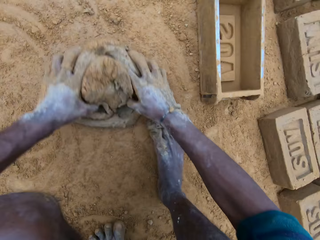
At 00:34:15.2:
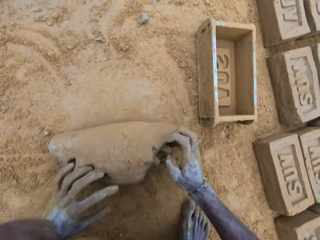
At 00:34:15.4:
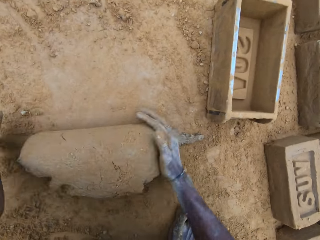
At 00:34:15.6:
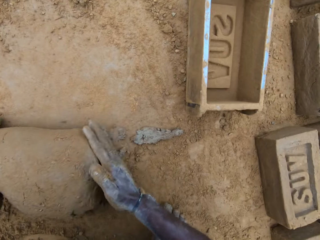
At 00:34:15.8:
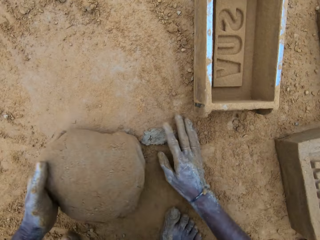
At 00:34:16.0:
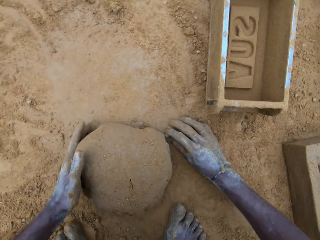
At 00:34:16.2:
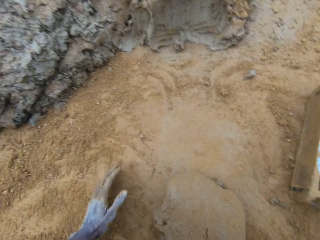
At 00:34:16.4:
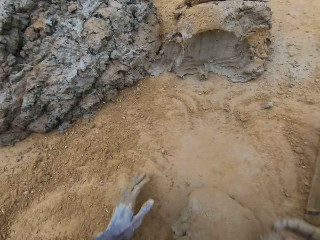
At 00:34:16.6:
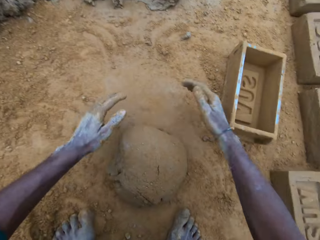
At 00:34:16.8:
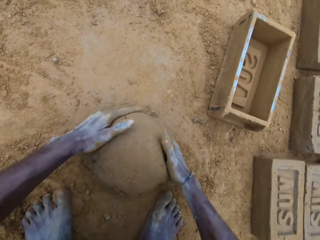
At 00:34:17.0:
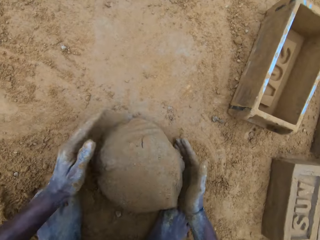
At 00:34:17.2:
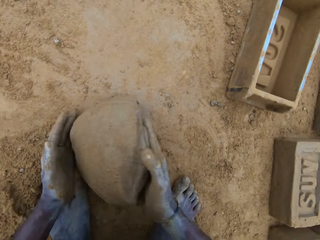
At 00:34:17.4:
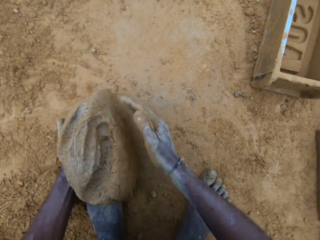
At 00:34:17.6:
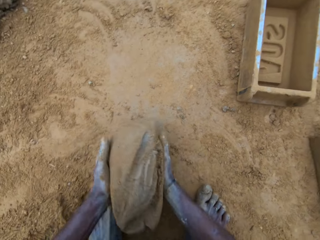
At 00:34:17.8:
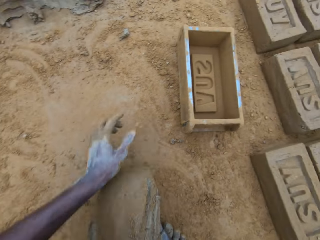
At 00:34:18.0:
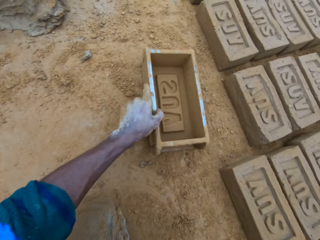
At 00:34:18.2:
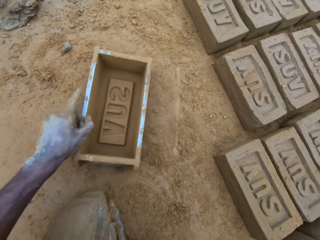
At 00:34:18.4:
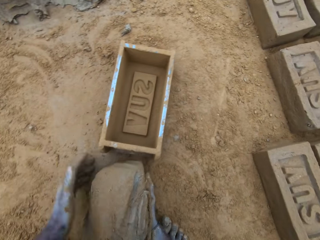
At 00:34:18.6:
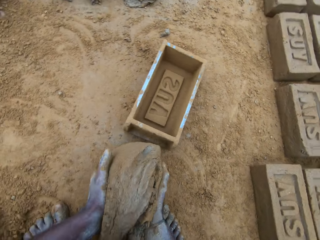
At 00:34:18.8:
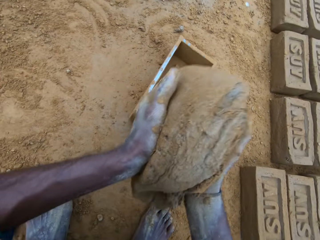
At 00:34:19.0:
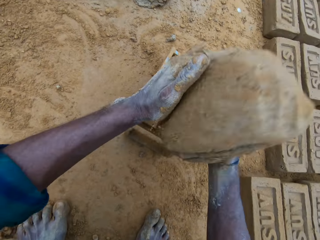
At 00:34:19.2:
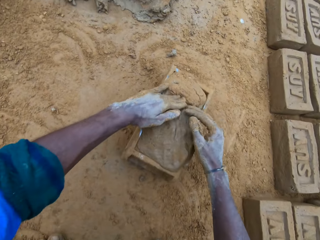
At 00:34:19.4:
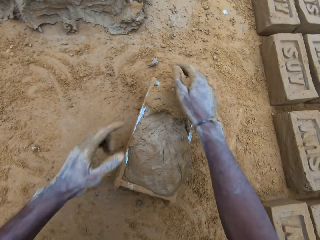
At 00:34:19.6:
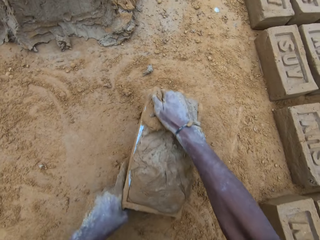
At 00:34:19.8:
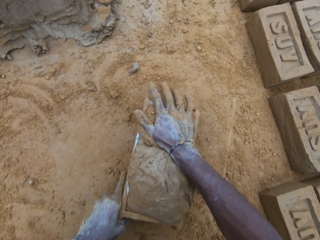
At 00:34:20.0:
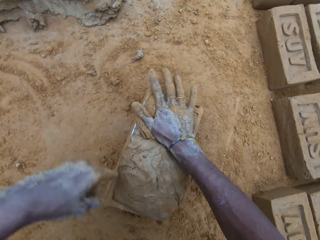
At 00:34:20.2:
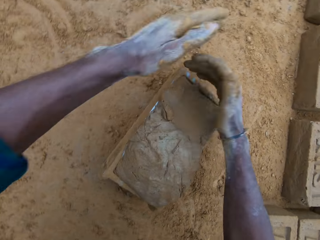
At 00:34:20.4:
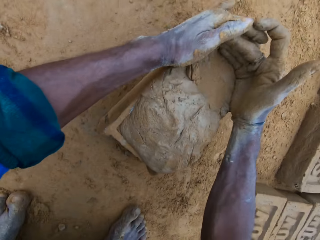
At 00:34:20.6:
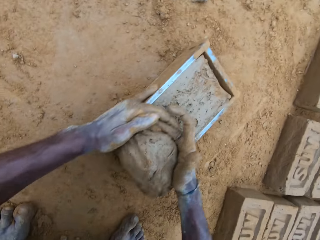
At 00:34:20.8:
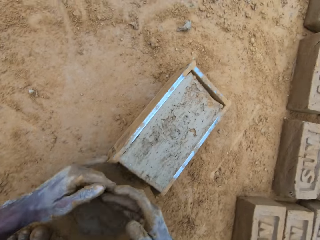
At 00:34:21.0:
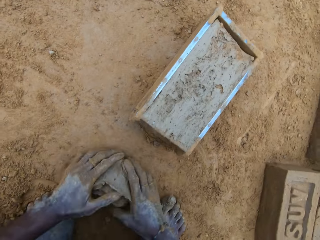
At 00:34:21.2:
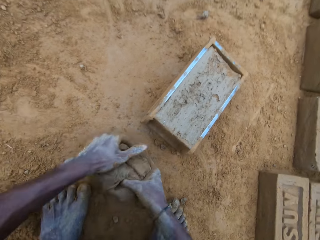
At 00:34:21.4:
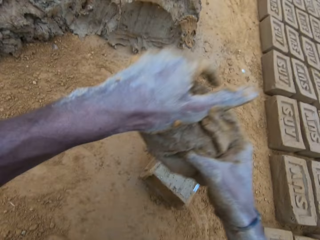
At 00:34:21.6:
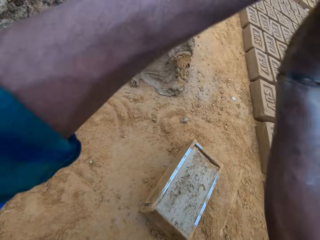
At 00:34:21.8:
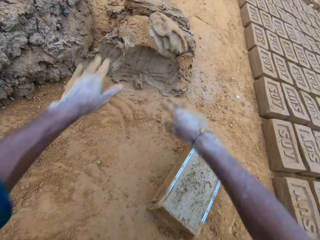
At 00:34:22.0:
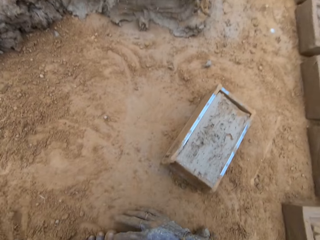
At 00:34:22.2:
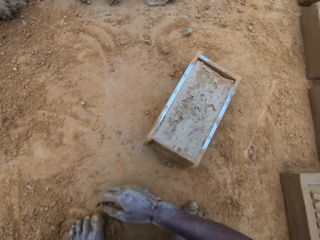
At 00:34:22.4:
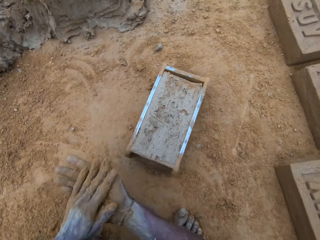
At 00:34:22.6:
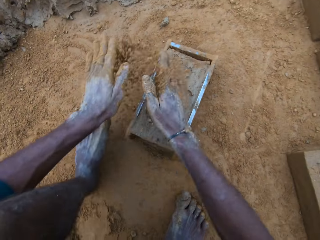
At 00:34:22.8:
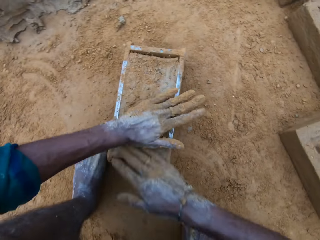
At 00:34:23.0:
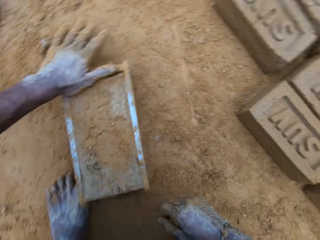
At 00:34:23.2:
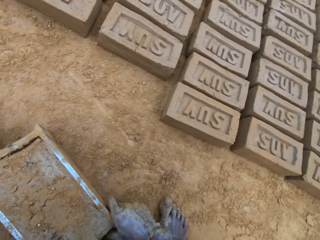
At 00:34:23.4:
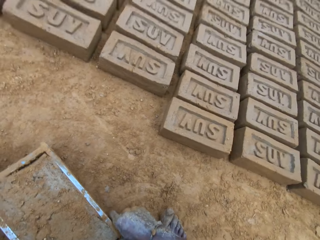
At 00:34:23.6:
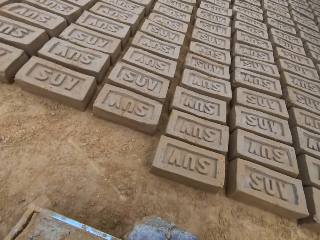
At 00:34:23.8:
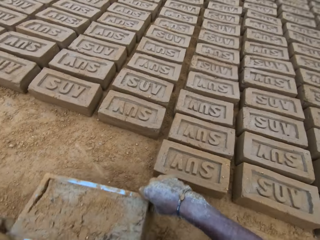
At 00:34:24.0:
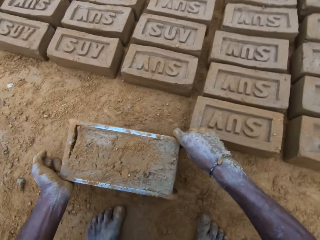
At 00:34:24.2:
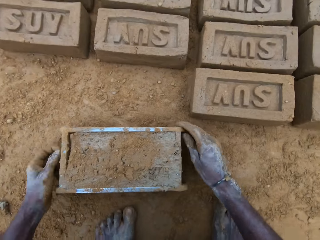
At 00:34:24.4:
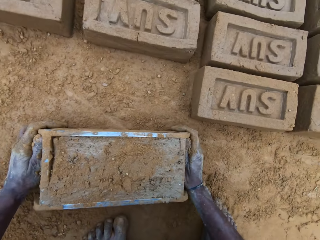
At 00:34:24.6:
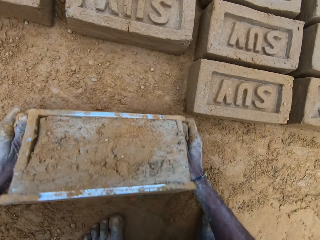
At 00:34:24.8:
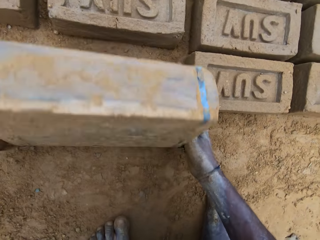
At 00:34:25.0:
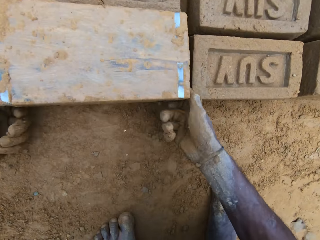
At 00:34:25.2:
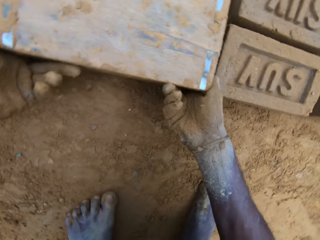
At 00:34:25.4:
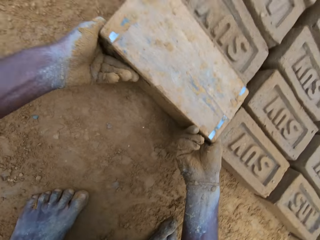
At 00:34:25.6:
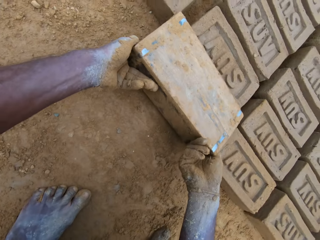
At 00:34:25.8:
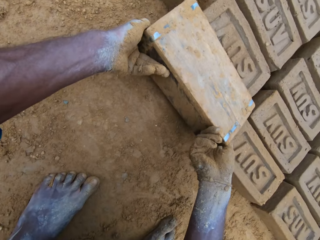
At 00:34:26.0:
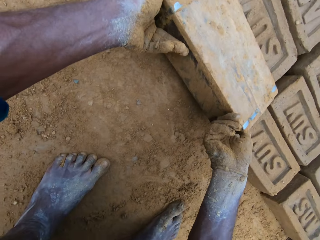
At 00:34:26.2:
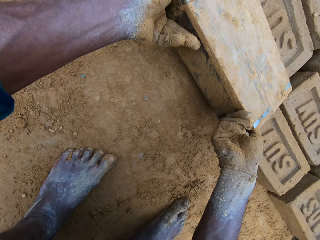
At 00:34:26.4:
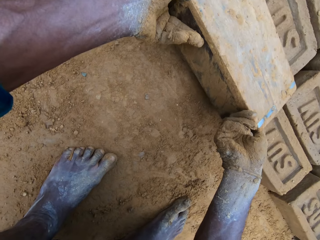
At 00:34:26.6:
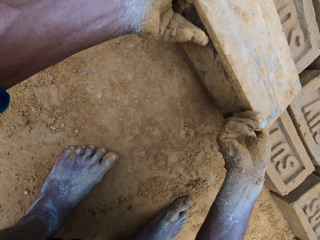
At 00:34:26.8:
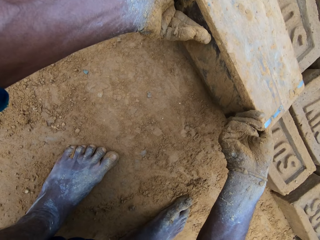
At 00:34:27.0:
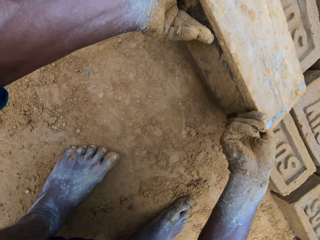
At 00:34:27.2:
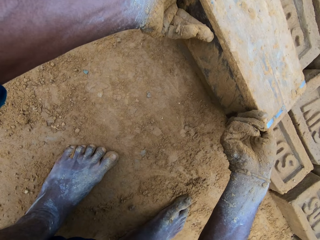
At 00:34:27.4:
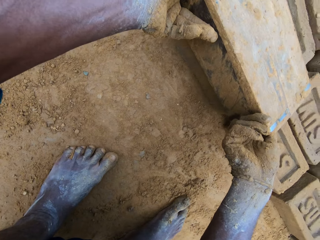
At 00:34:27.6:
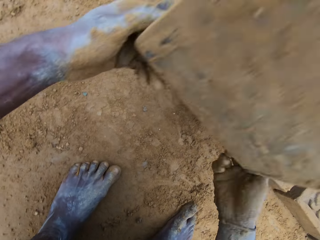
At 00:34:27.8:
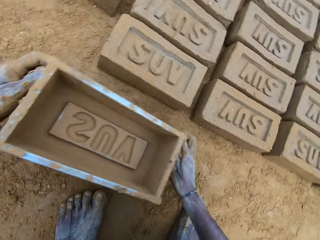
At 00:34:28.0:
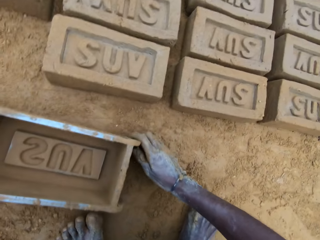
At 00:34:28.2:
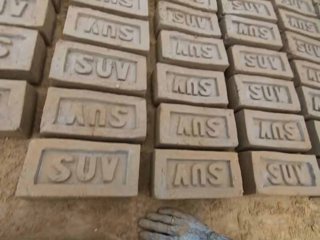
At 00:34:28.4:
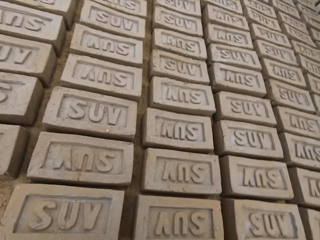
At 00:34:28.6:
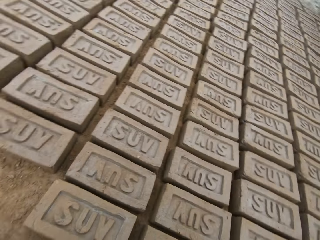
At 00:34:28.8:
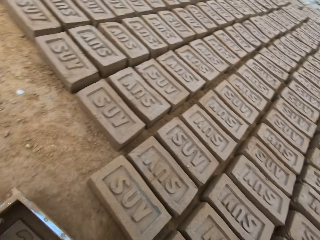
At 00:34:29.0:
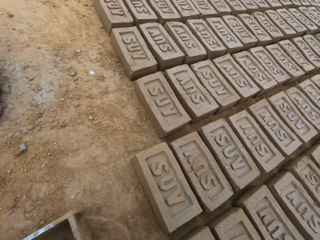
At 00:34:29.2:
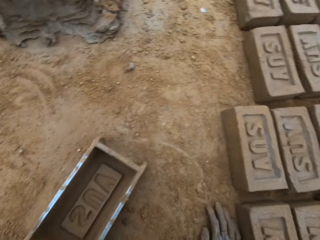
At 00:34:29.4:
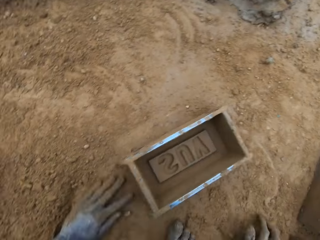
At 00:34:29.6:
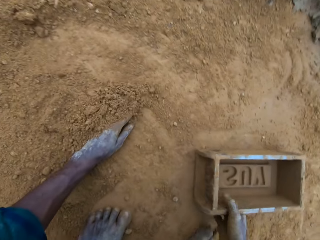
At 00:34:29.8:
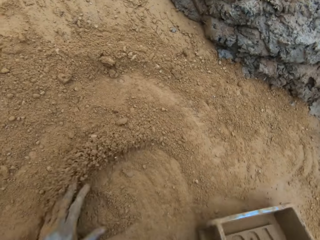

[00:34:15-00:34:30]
The camera wearer pushes away tiny mud or concrete on the ground. He holds the concrete. He touches the concrete. He picks up the concrete from the ground. He moves the brick mold on the ground. He drops the concrete in the brick mold. He compresses the mud in the mold. He hits the brick mold on the ground. He cuts the mud from the mold. He picks up the concrete from the ground. He throws the concrete on the concrete. He rubs sand on his hands. He puts the sand on the concrete. He holds the mud in the mold. He moves the brick mold. He drops the mold. He flips the brick mold. He lifts the mold. He drops the brick mold on the ground. He moves the brick mold.

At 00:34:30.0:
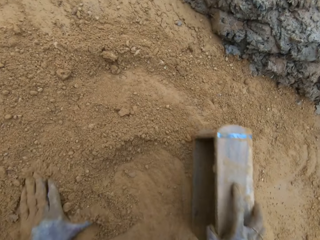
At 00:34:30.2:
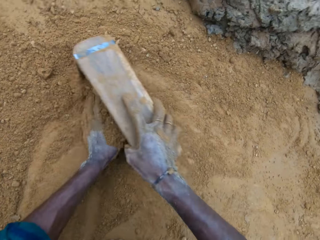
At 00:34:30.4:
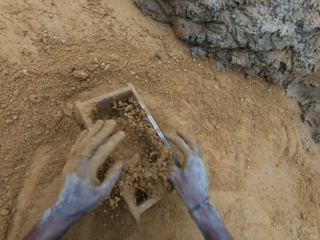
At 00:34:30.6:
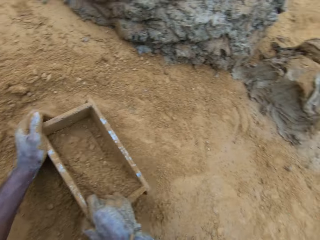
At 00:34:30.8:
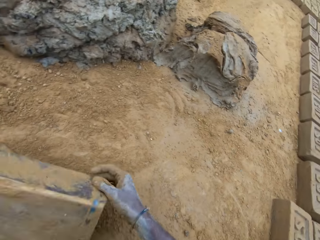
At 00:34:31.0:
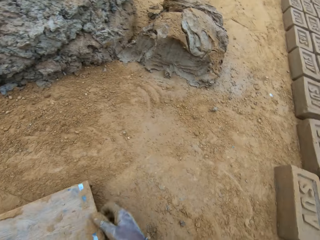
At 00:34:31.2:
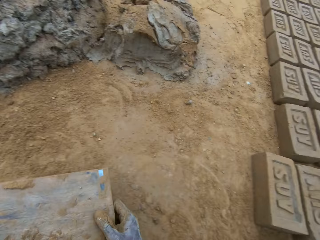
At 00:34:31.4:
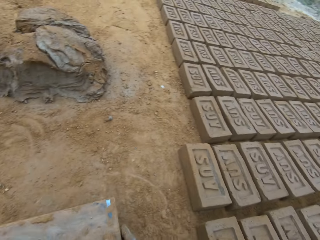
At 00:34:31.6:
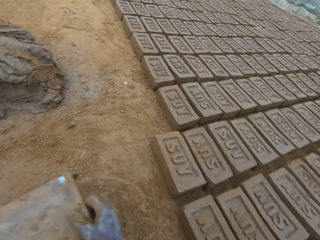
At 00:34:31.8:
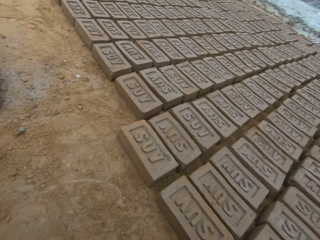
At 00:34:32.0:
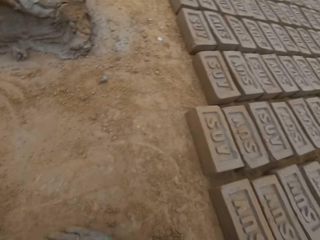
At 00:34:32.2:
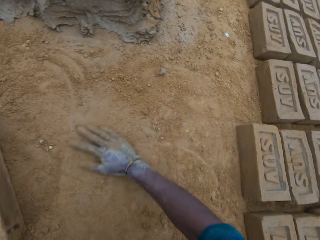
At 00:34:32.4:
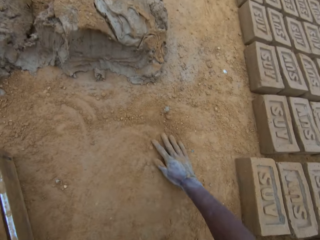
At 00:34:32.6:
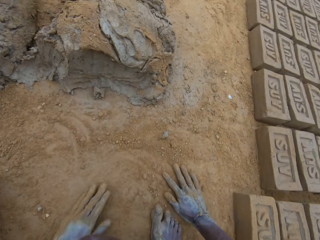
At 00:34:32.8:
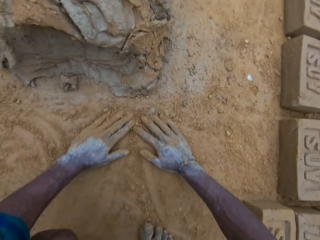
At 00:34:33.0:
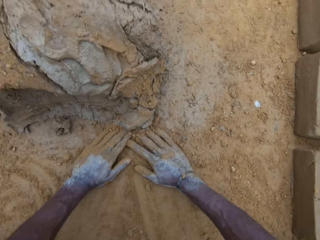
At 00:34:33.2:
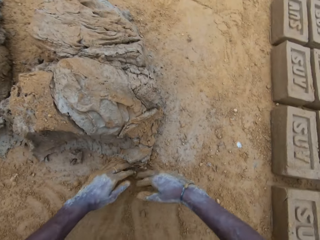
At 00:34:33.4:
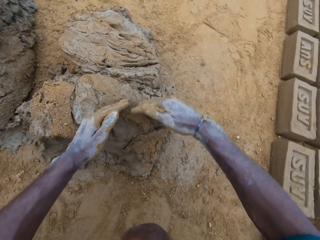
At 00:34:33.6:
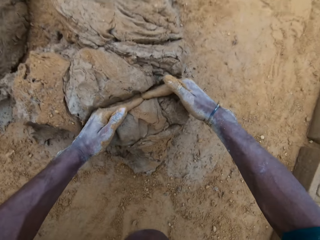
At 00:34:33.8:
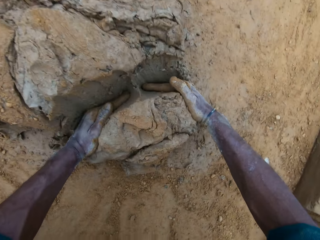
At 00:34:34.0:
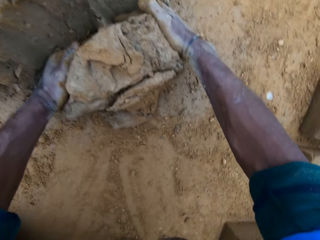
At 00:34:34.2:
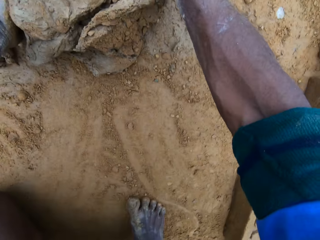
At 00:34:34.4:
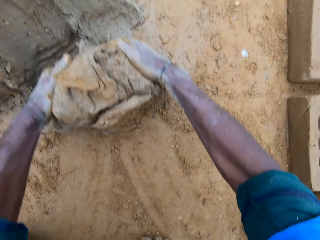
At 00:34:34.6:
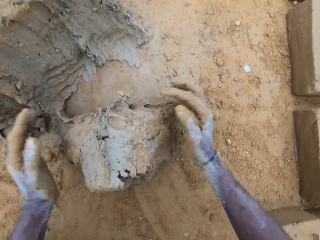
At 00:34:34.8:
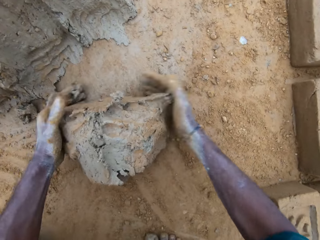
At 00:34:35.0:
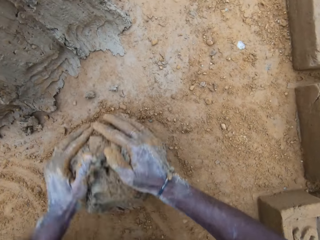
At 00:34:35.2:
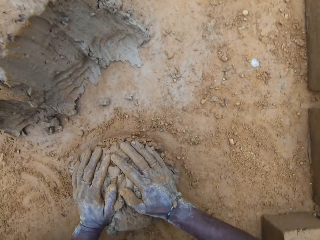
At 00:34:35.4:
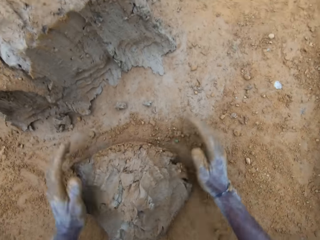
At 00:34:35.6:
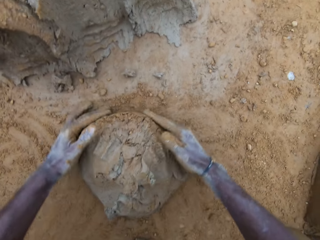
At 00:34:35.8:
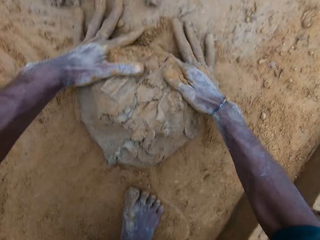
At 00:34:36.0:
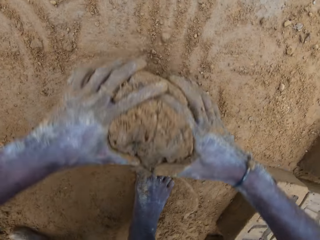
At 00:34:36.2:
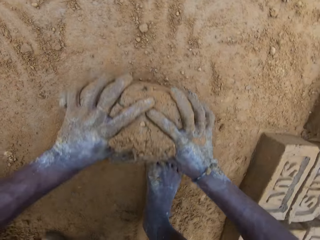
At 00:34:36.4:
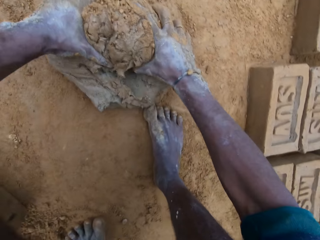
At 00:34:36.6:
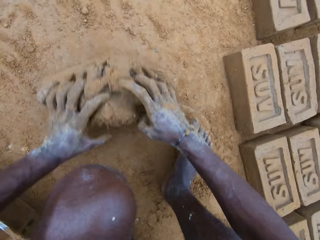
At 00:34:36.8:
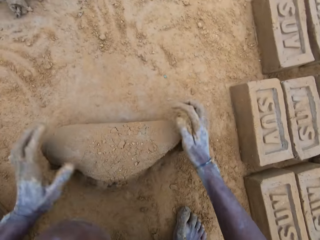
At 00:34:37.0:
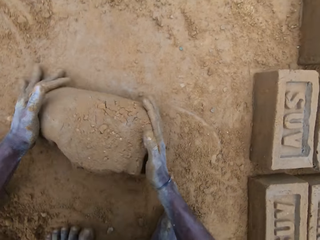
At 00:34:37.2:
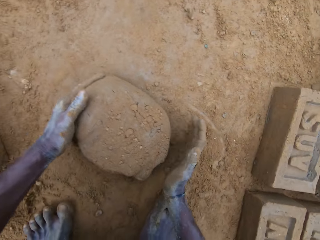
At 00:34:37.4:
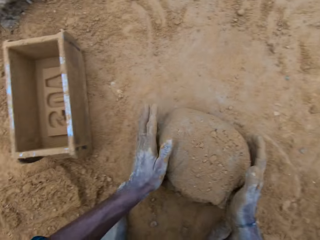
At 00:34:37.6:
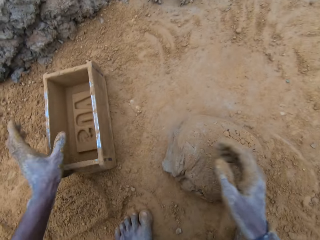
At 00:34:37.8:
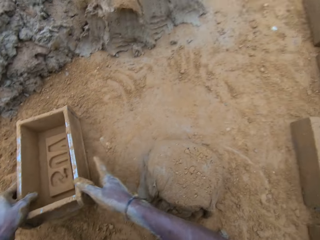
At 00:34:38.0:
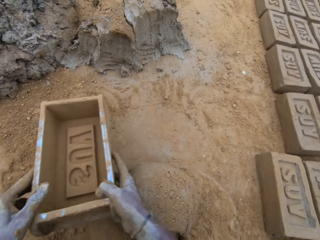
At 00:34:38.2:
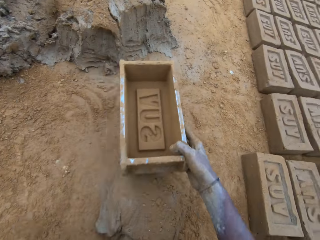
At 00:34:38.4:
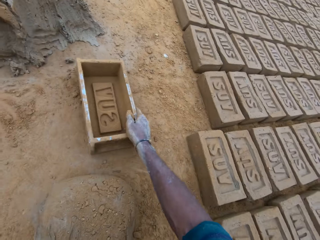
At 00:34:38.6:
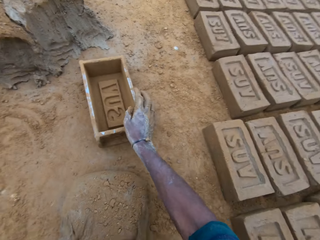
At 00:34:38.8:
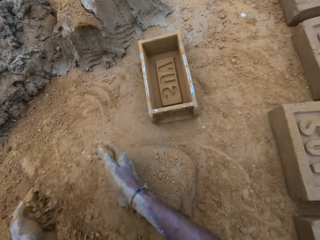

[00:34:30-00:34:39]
The camera wearer moves sand. He wipes the mold with soil. He puts the sand in the brick mold. He flips the brick mold. He hits the brick mold on the ground. He rubs his hands on the ground. He scoops mud or concrete. He cuts the concrete. He rolls the concrete on the ground. He moves the brick mold.
